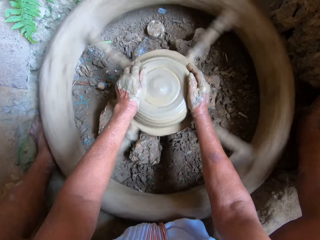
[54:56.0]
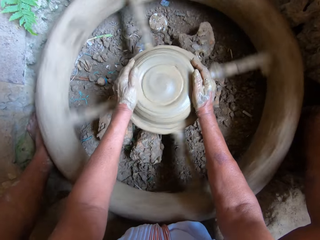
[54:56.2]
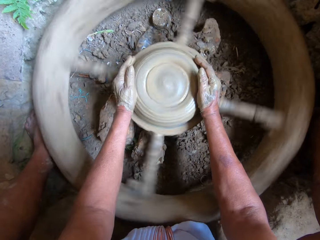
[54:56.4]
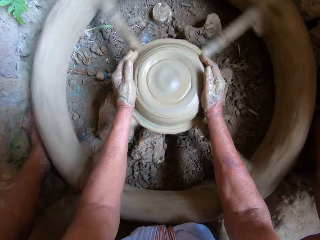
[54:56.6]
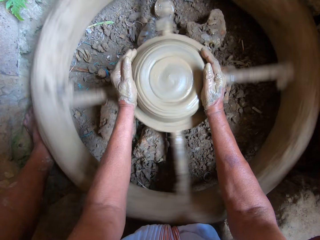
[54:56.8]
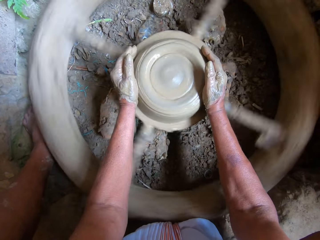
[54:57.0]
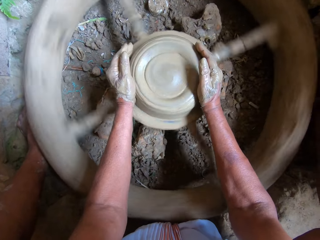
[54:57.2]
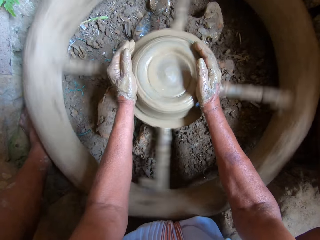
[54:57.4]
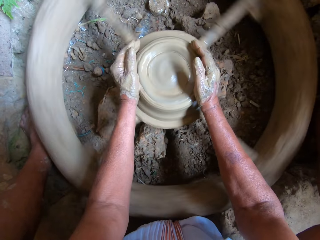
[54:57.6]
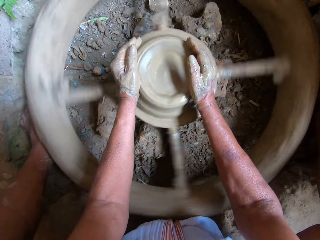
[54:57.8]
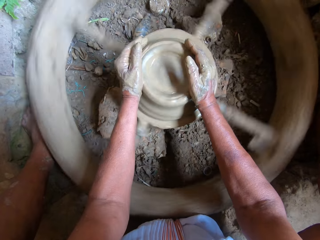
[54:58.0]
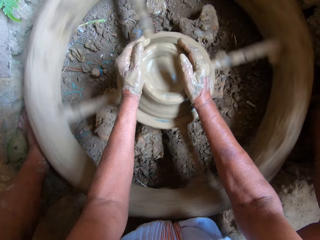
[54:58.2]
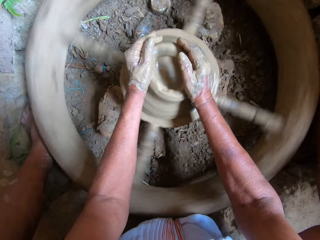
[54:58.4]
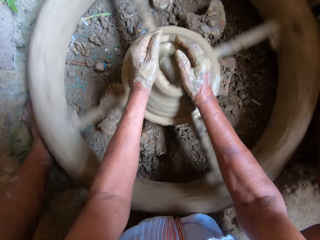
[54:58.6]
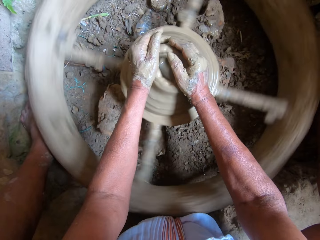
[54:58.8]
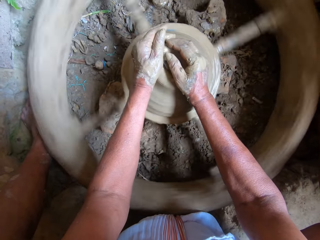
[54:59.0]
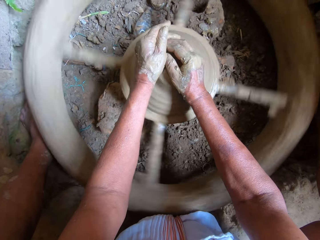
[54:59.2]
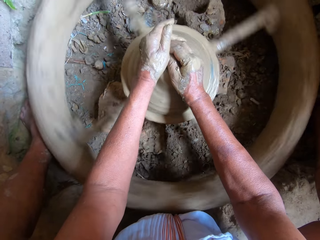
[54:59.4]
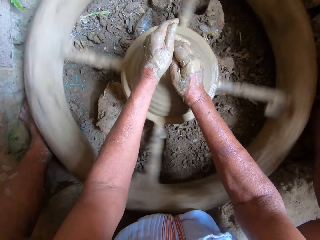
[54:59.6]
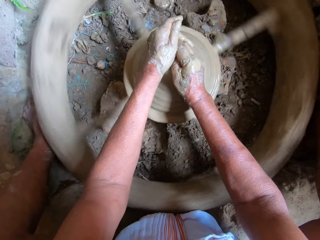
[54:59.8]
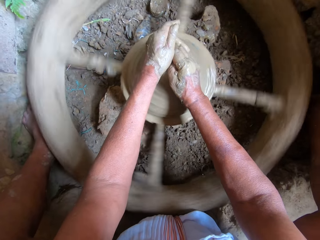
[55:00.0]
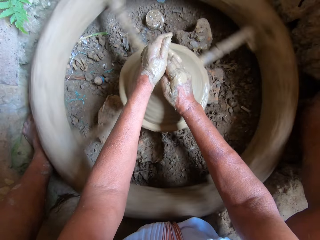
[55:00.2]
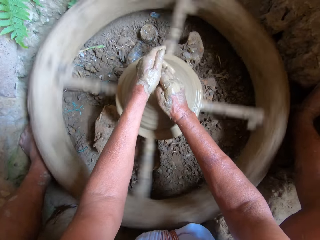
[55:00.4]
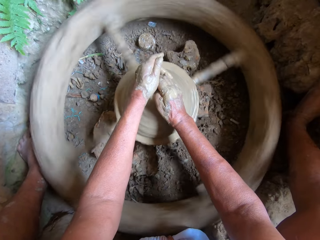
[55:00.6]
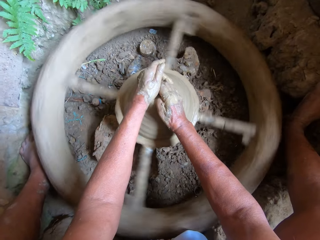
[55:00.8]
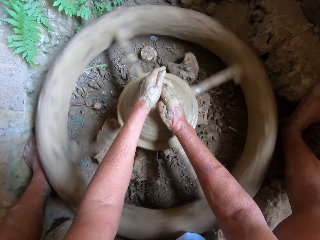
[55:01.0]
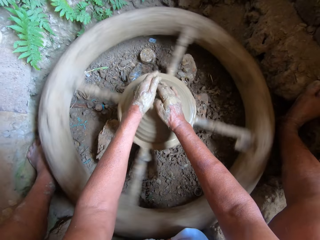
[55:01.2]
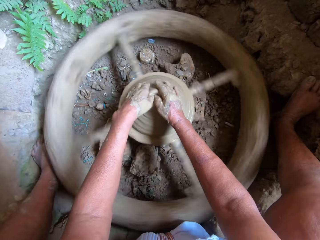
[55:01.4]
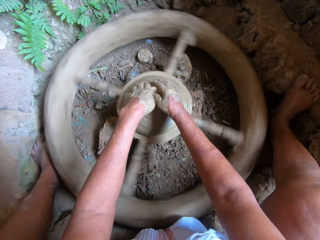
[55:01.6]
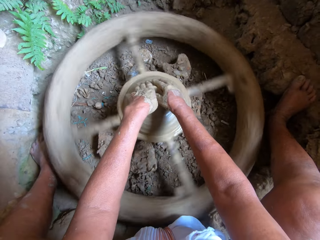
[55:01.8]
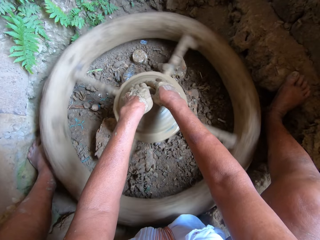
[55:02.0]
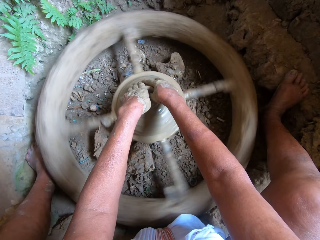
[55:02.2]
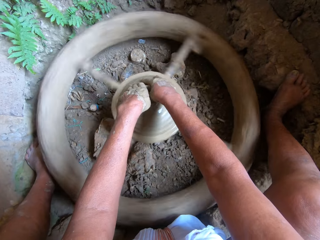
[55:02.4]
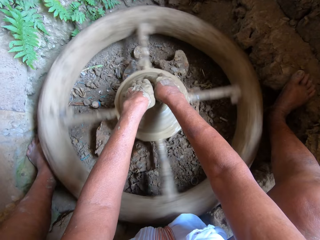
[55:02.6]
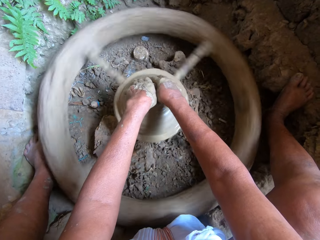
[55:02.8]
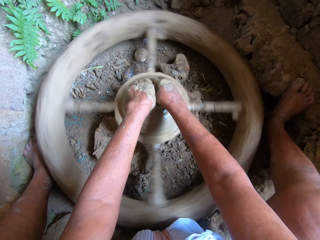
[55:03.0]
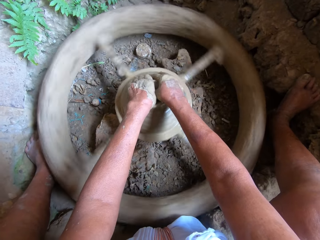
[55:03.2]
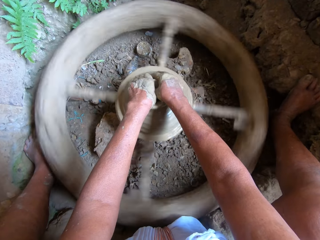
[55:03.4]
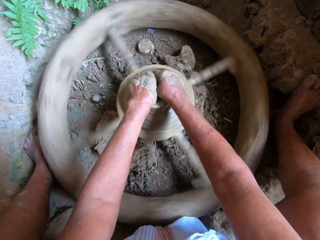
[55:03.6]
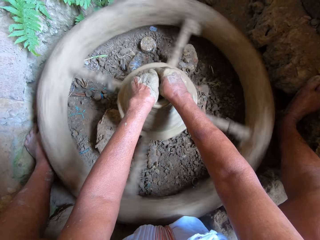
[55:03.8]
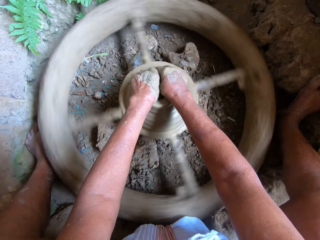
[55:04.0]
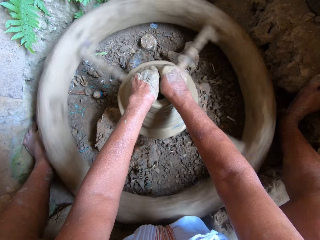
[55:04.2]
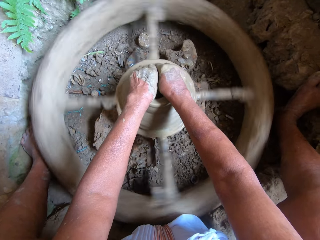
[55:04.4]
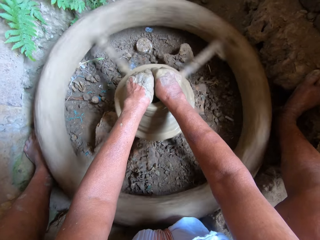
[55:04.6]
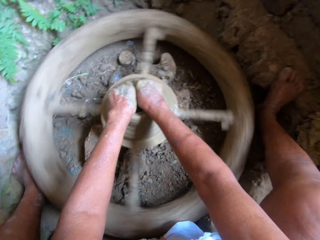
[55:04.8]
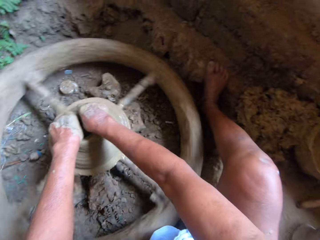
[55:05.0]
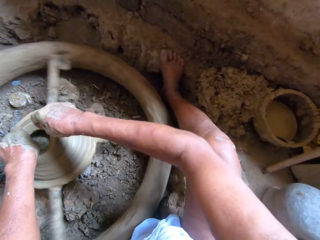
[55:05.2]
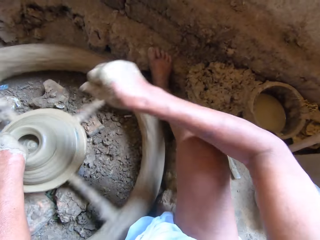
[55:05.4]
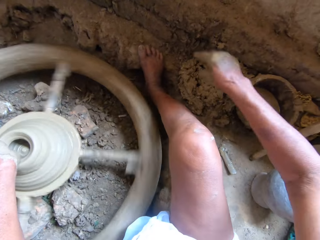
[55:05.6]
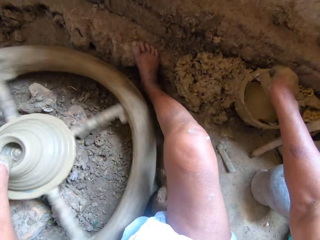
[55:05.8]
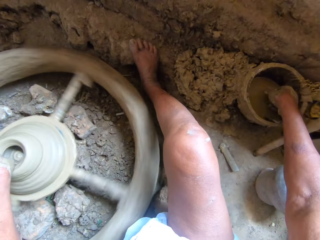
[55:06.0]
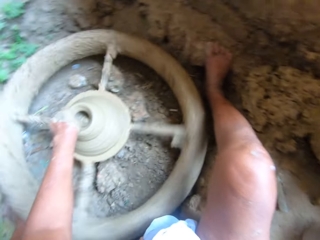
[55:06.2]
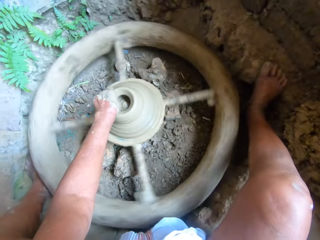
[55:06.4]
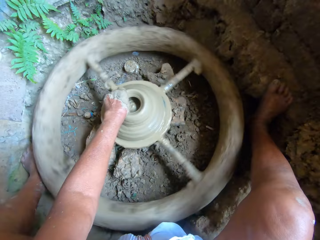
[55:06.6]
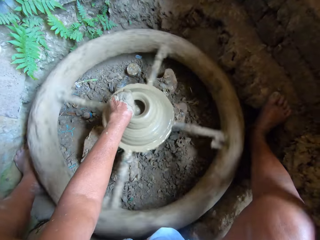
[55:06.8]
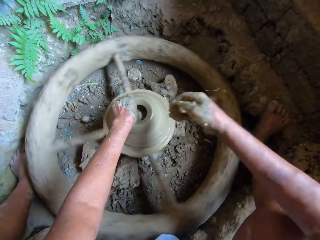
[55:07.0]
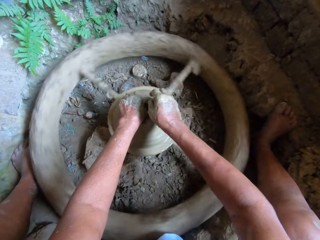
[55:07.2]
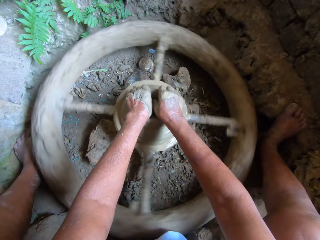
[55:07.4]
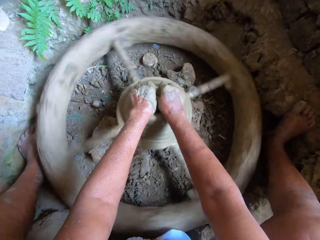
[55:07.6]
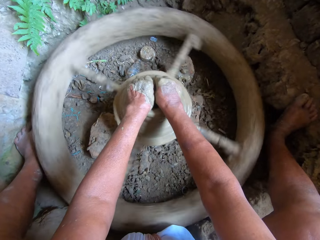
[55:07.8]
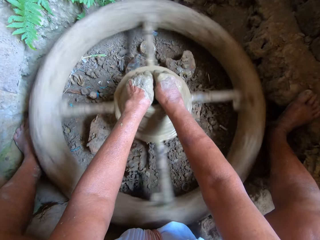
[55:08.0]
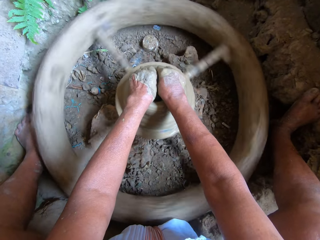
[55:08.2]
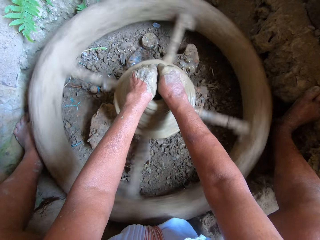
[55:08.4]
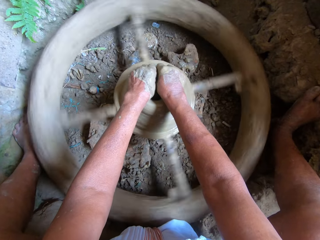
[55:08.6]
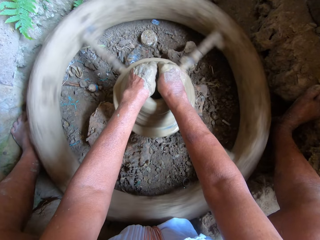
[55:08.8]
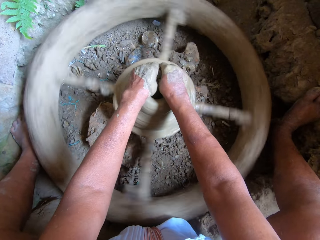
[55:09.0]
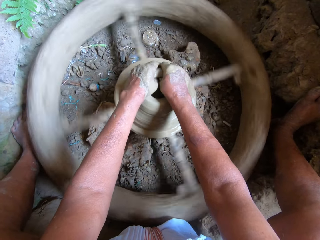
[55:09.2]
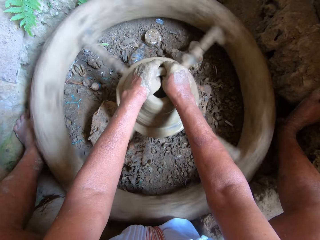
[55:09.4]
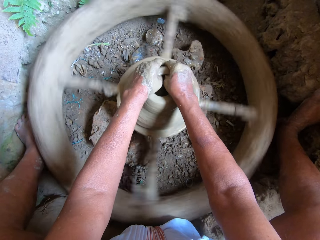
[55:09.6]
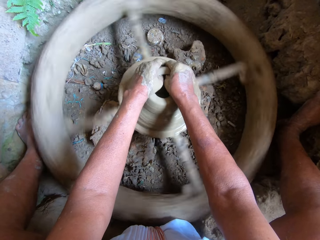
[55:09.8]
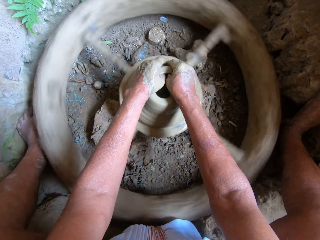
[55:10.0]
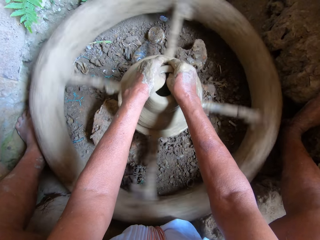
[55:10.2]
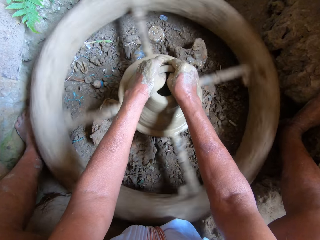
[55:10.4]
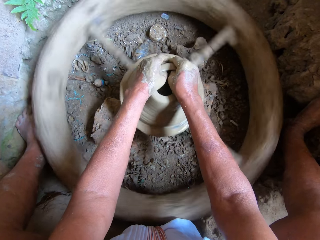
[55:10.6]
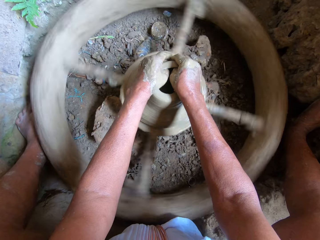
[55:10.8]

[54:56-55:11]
The camera wearer dips his right hand inside the bowl of water on the ground. He moulds the clay on the pottery wheel with his hands.

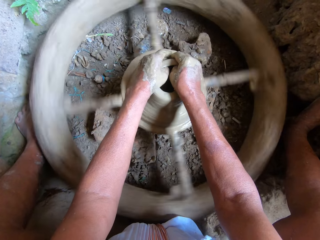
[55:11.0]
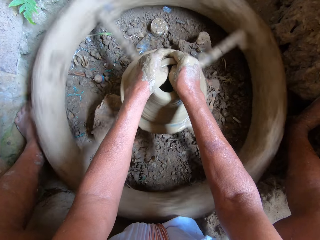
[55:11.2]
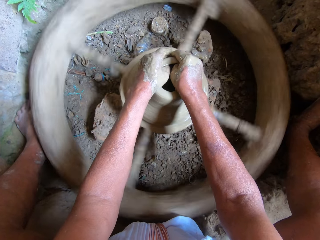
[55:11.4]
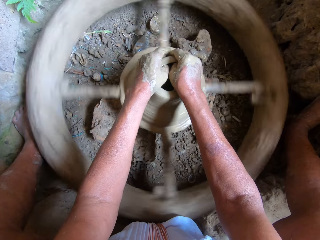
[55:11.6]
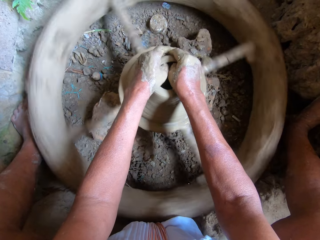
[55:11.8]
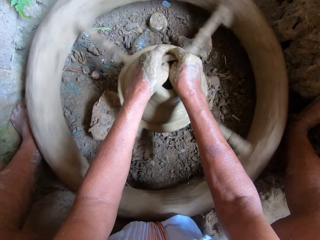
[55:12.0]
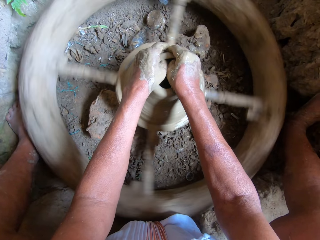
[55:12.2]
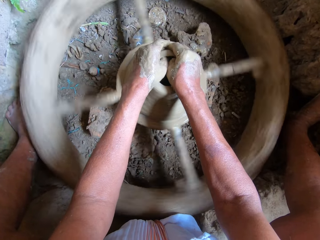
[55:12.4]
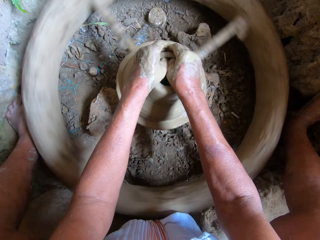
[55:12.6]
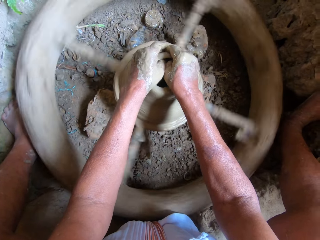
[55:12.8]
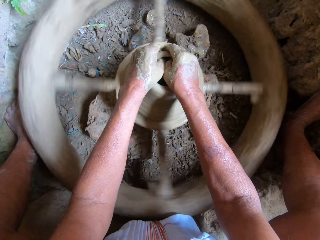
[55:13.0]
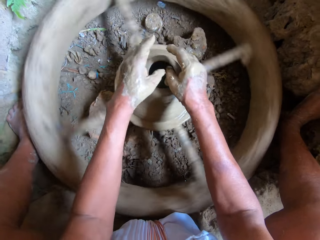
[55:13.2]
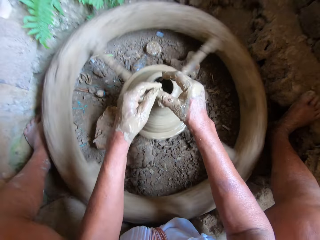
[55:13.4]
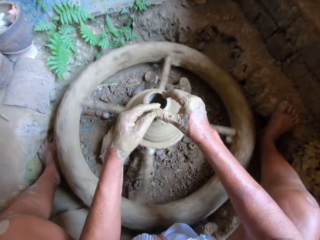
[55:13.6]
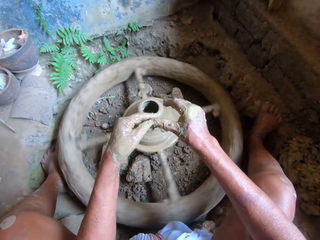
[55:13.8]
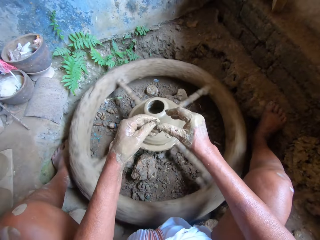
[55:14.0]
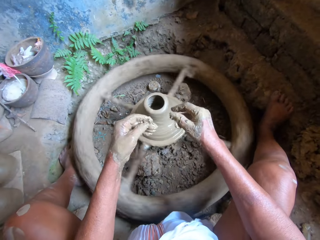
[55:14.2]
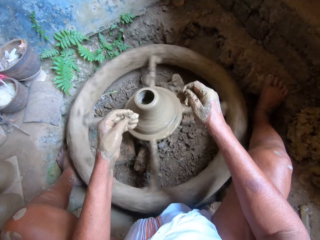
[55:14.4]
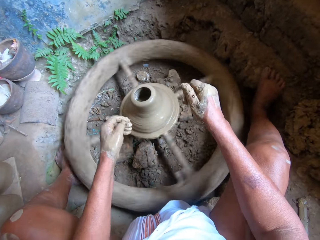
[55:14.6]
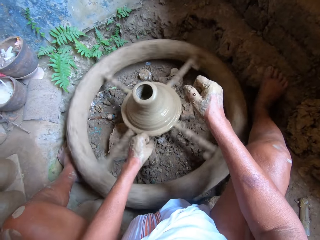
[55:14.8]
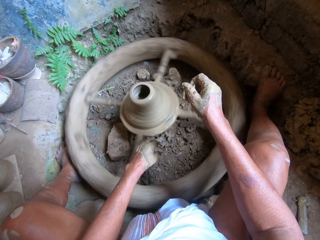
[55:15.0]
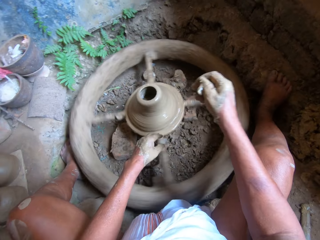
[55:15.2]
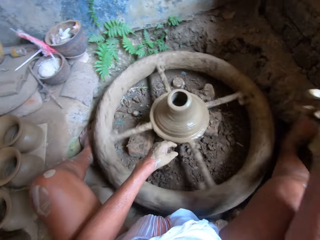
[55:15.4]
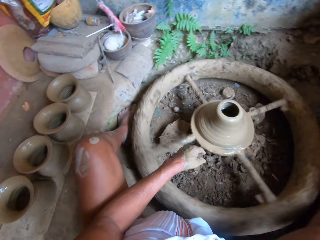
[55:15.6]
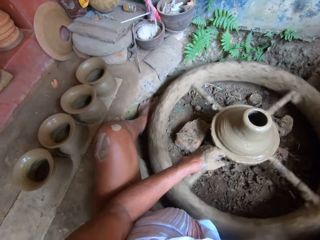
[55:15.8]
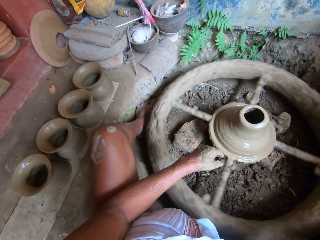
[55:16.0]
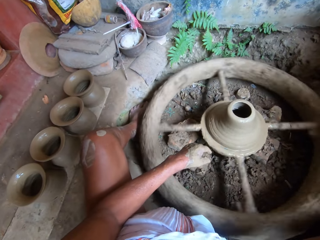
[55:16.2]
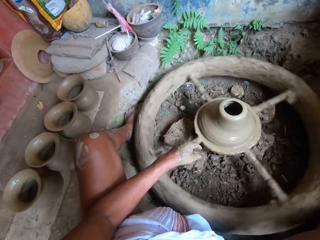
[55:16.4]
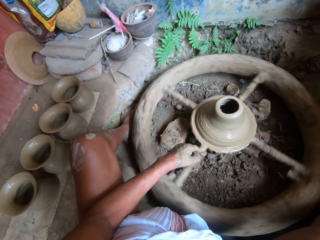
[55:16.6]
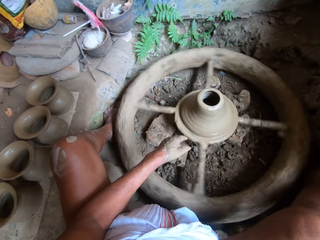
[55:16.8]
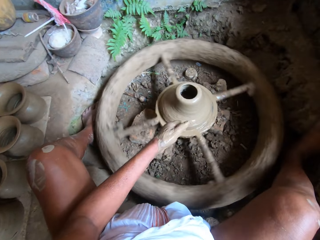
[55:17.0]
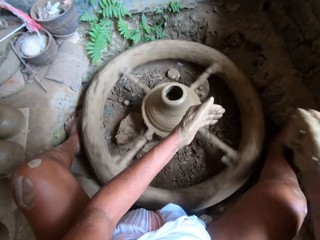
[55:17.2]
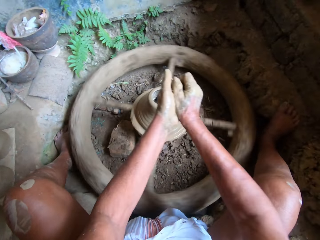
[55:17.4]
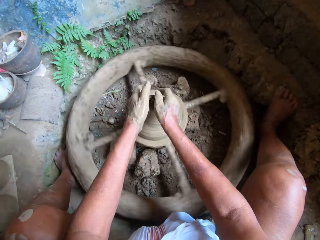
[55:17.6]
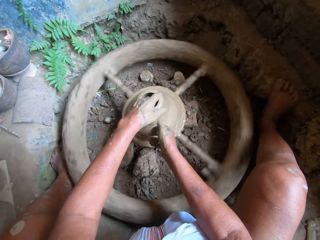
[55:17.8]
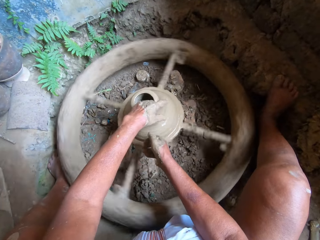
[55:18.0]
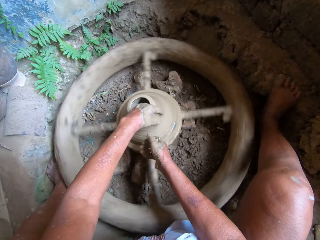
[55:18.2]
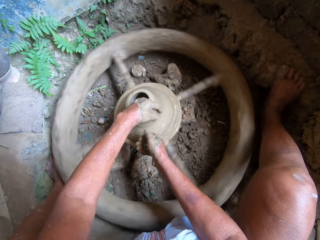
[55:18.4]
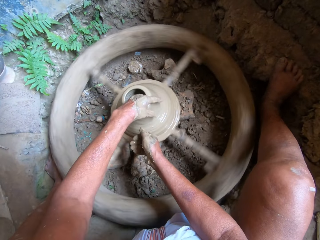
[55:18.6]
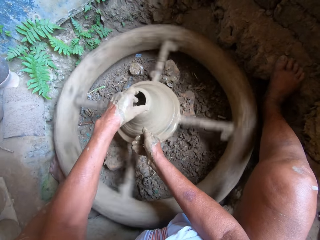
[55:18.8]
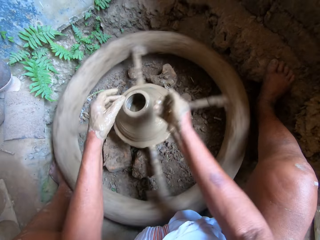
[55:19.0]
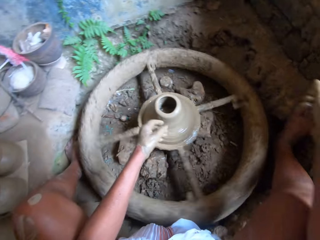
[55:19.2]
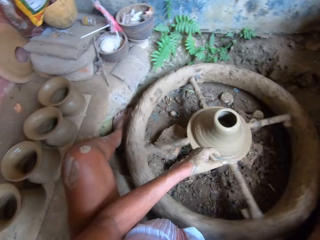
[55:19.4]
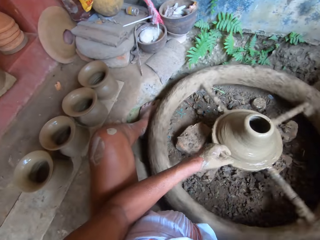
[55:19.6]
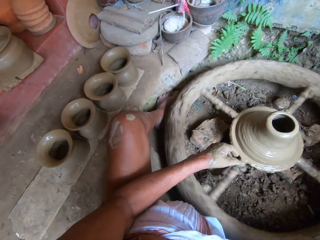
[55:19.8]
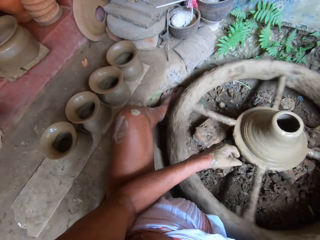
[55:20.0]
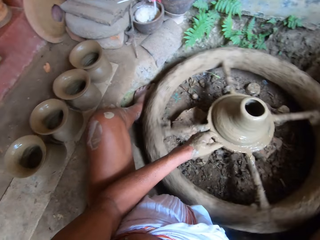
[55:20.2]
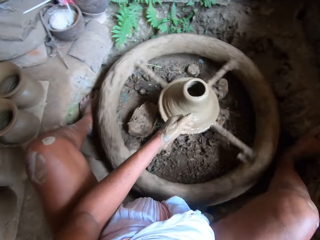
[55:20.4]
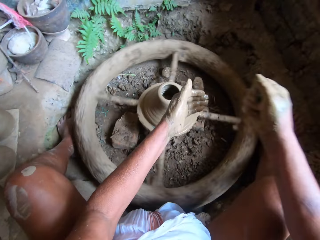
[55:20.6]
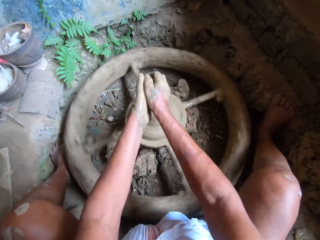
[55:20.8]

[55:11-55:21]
The camera wearer wipes his right thumb with his left hand. He removes both hands from the mould. He moulds the clay on the pottery wheel with his left hand. He picks up something with his right hand. He places his left hand on the mould in the moulding machine.
